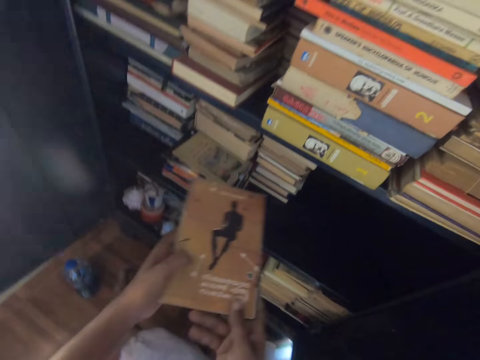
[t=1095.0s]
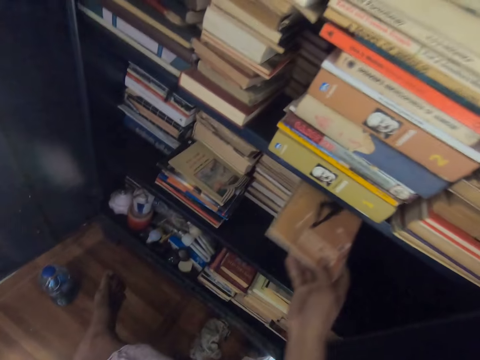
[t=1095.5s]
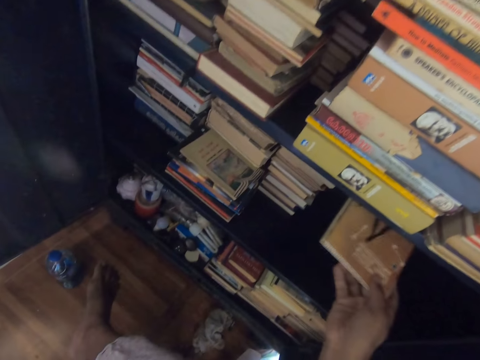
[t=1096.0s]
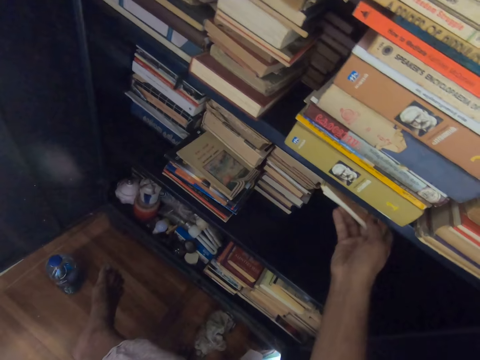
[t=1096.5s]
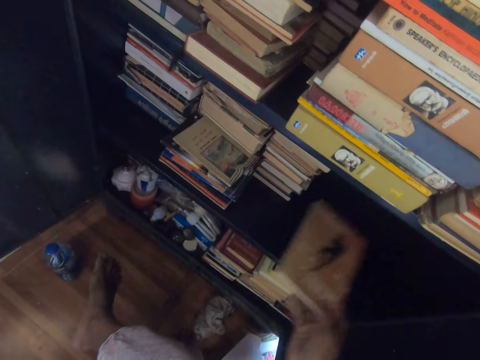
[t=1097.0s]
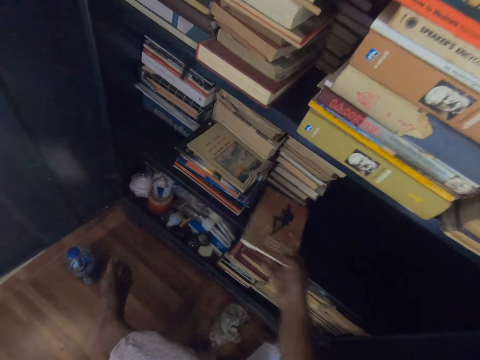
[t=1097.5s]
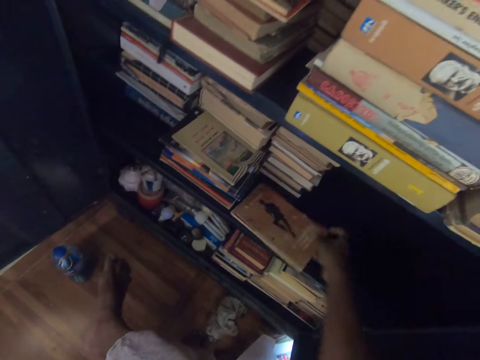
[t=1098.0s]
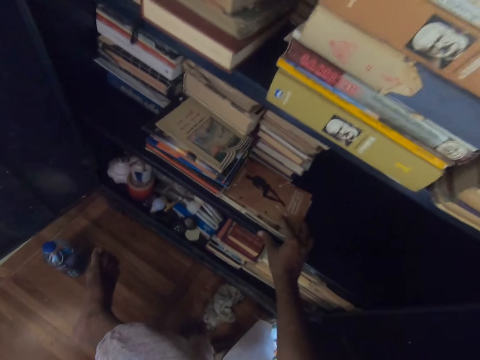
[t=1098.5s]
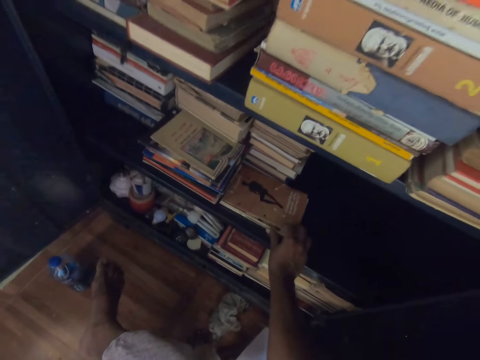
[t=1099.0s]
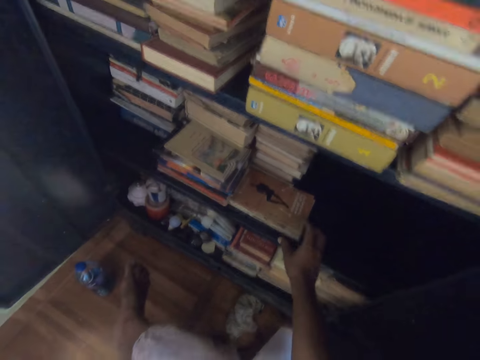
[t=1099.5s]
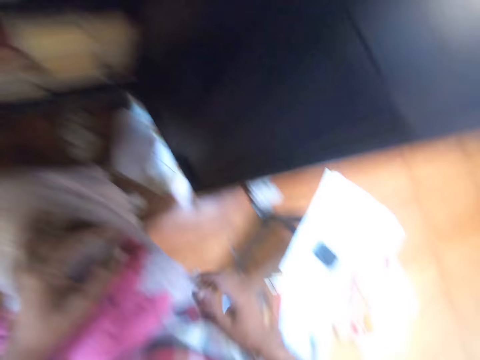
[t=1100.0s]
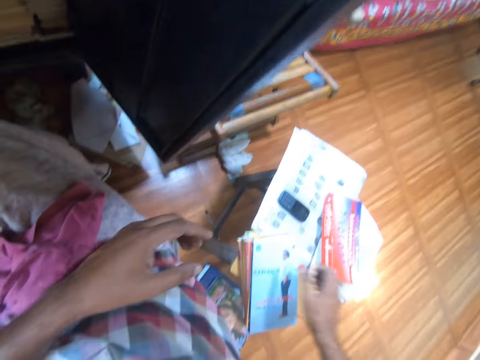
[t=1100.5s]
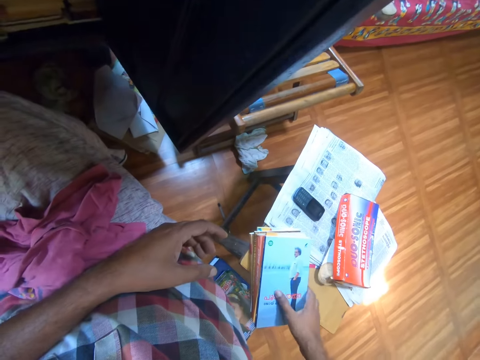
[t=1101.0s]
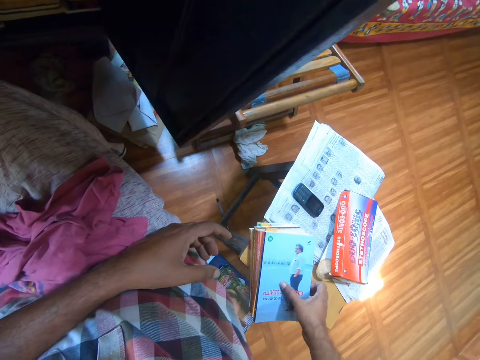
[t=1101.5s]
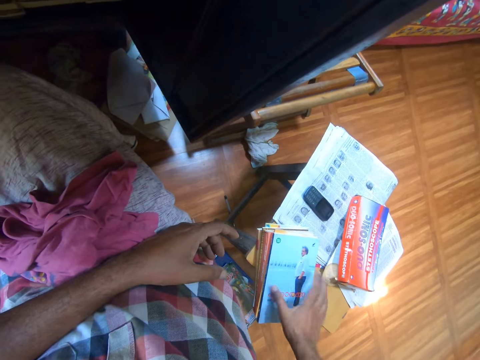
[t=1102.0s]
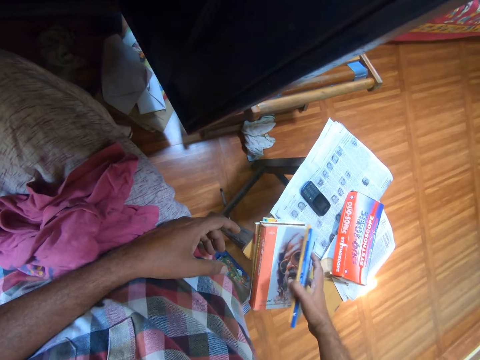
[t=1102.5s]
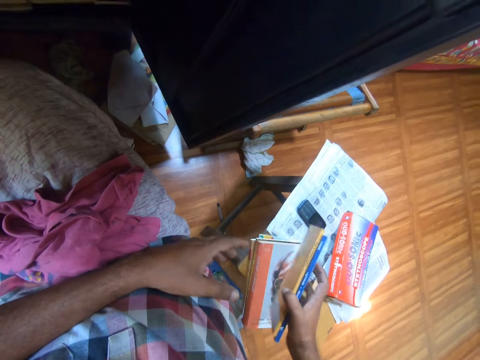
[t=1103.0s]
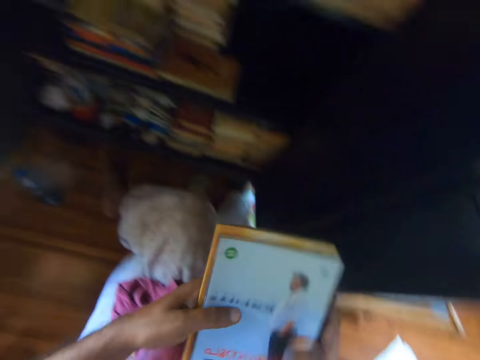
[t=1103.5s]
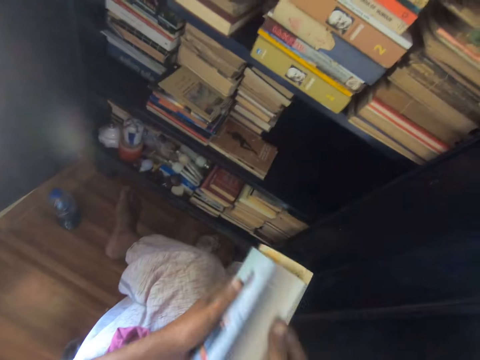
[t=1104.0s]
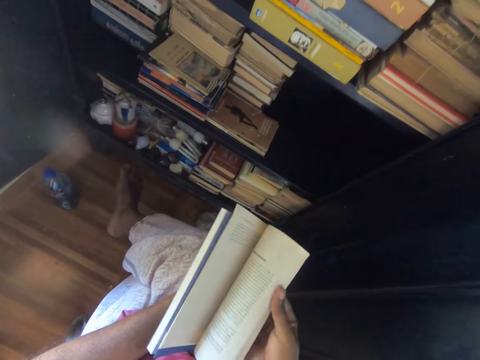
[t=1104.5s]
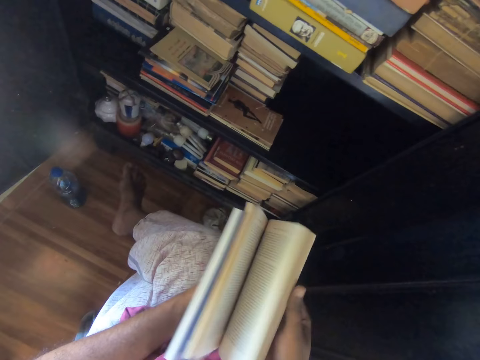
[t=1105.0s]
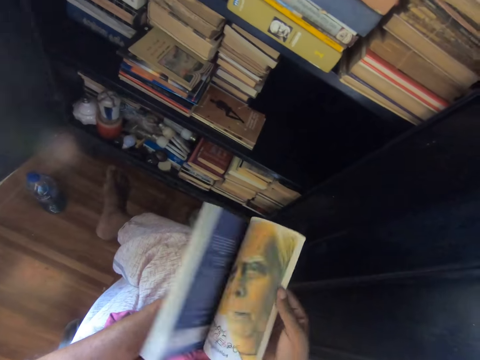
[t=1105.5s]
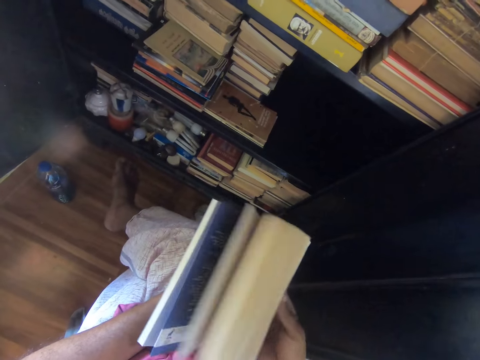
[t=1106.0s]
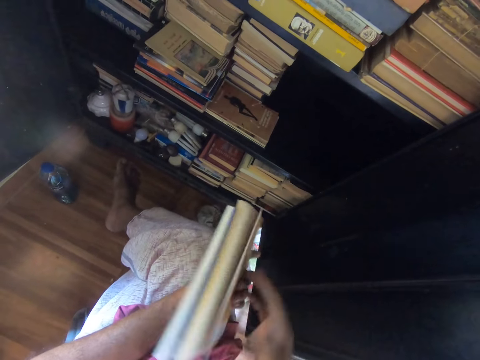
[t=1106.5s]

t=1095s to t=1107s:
The camera wearer removes the book from the shelf with his left hand. He looks at the book. He puts the book on the shelf with his right hand. He lifts the book with his right hand. He flaps the pages of the book with his right hand.

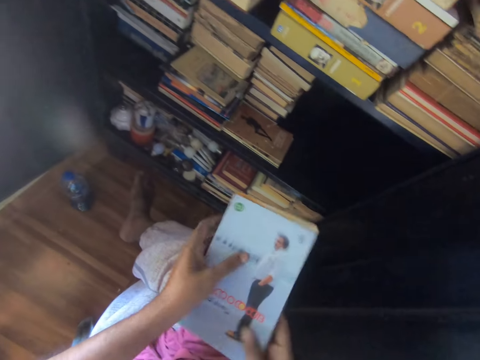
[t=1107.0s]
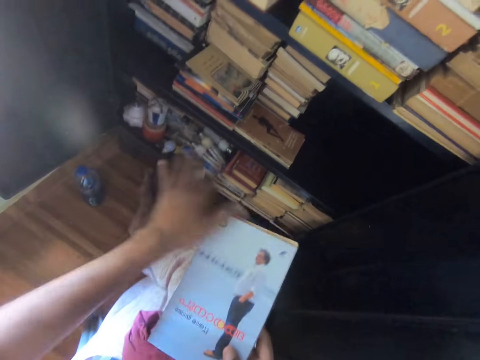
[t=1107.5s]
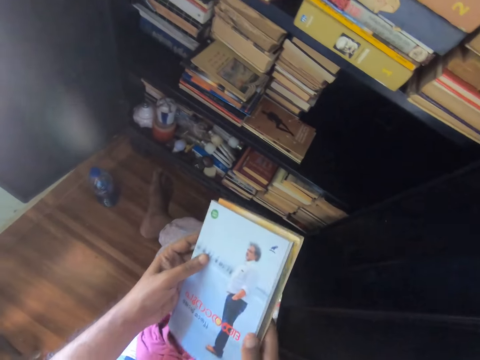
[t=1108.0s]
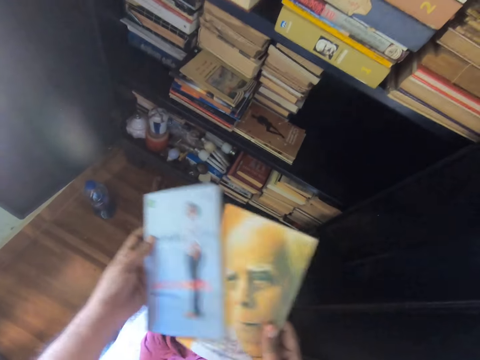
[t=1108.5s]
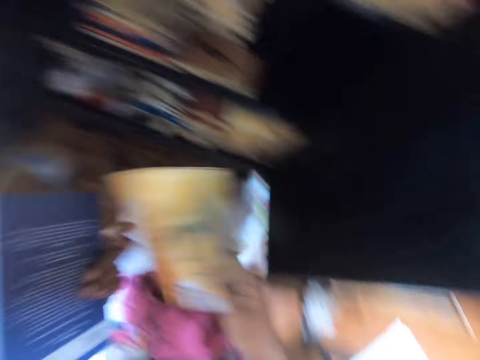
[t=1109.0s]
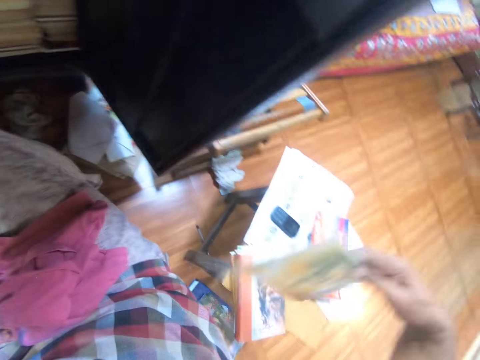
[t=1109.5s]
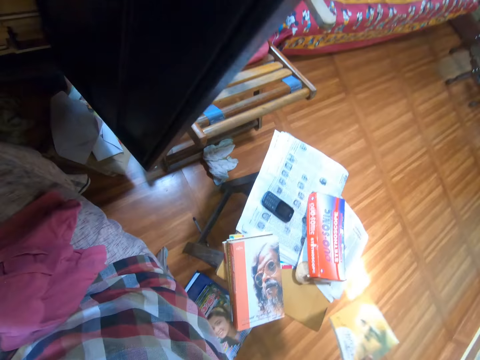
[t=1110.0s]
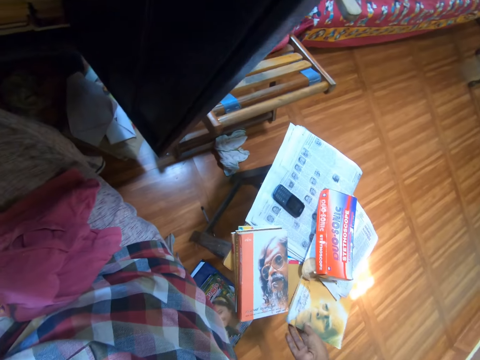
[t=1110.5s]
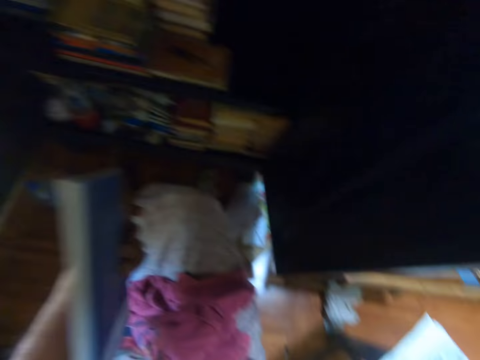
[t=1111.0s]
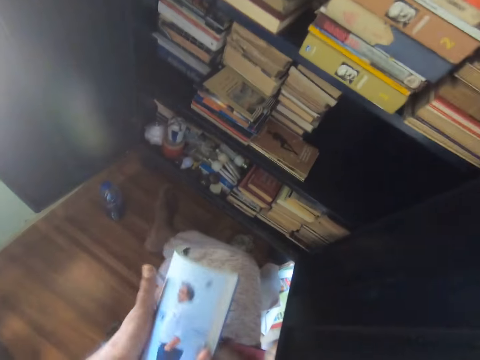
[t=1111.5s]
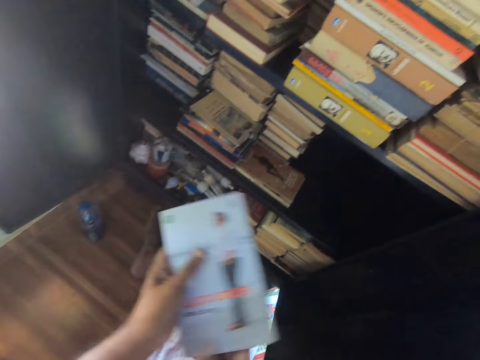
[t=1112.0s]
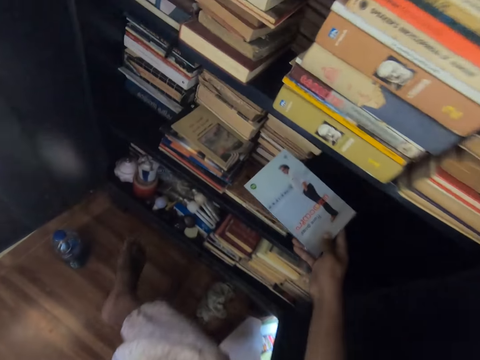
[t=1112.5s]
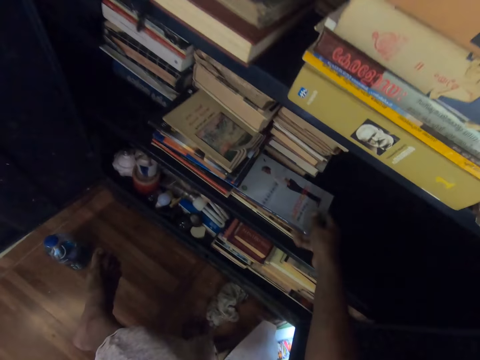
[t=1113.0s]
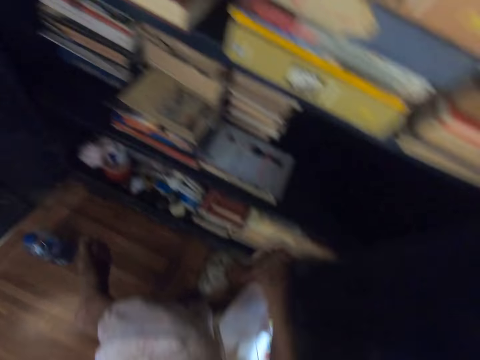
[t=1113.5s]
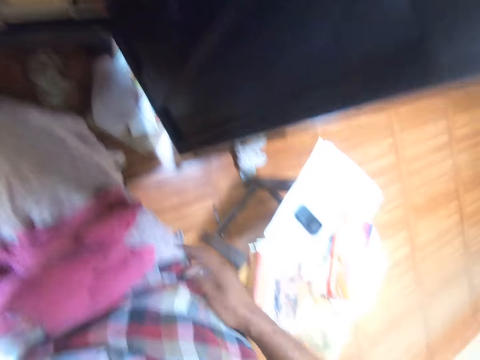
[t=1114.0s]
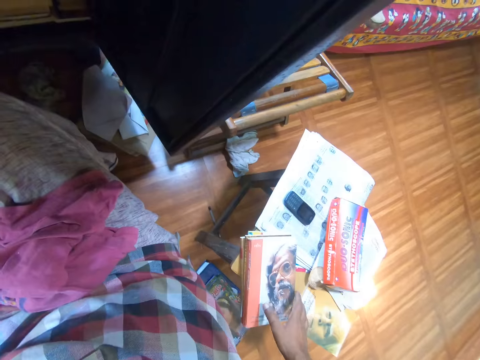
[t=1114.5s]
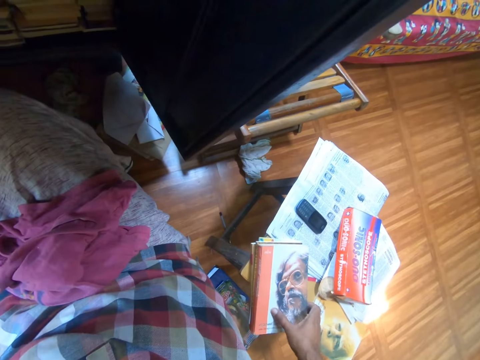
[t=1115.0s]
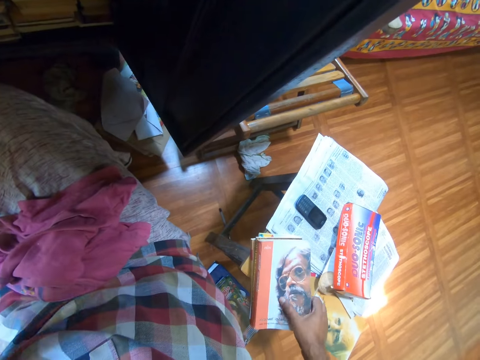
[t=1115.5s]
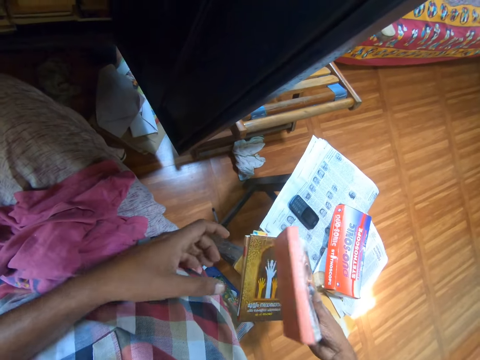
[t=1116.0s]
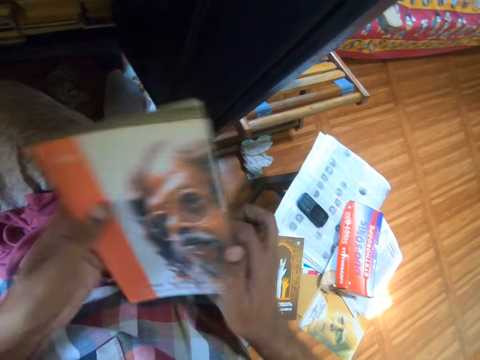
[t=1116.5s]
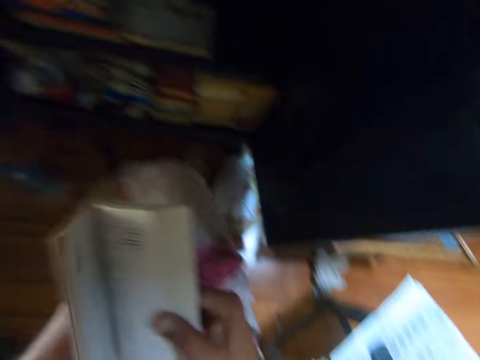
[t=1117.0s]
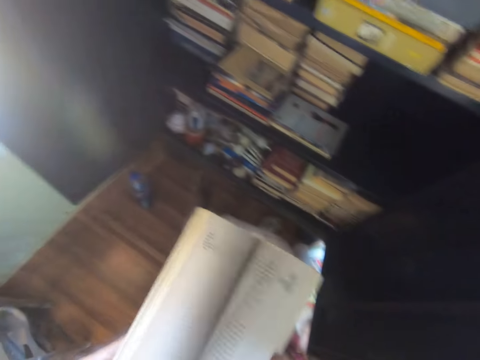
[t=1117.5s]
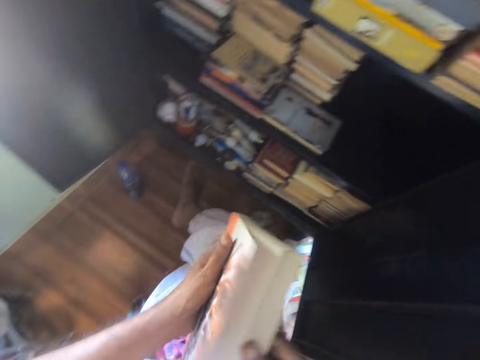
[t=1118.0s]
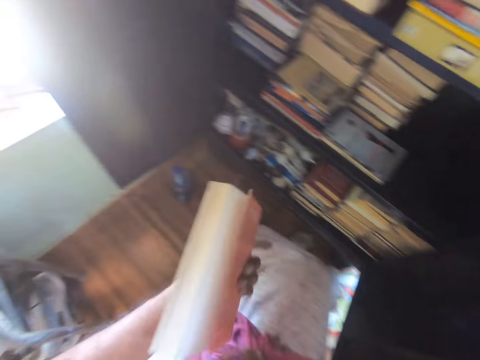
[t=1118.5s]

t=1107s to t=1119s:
The camera wearer wipes the page of the book with his left hand. He looks at the books. He puts down the book with his right hand. He flaps the pages of the book with his right hand. He puts the book on the shelf with his right hand. He wipes his right hand on the cloth. He lifts the book with his right hand. He flaps the pages of the book with his right hand.

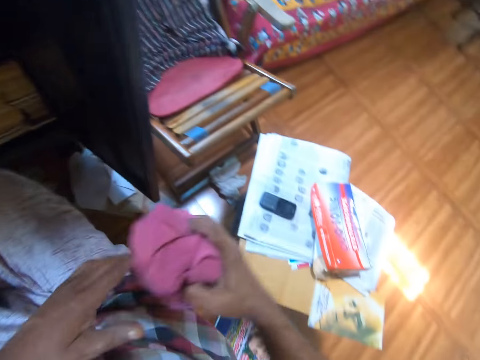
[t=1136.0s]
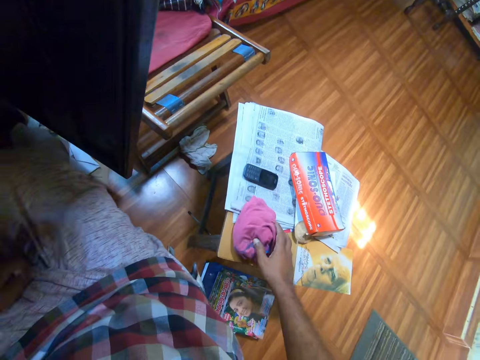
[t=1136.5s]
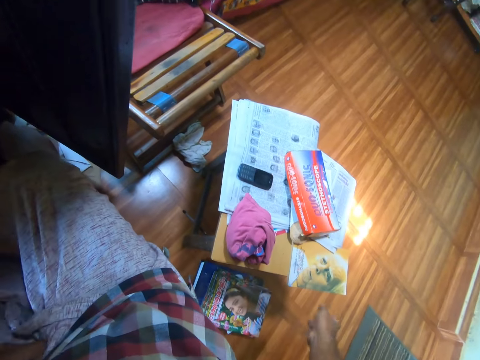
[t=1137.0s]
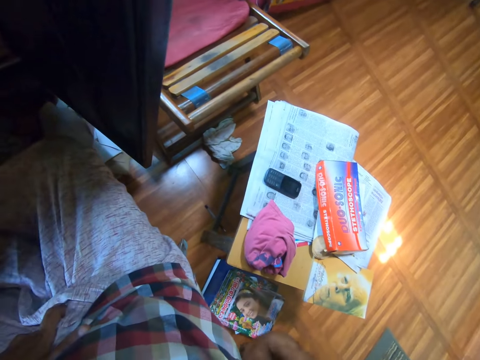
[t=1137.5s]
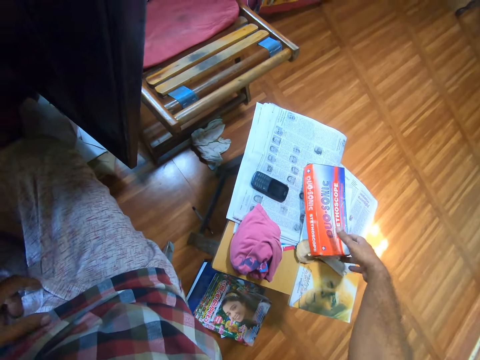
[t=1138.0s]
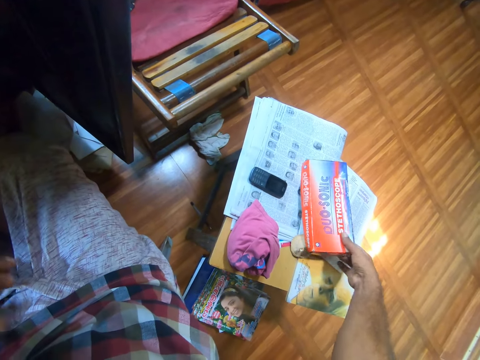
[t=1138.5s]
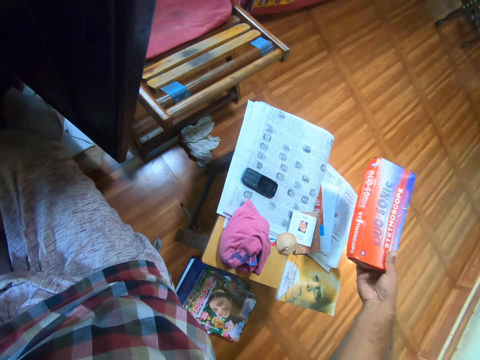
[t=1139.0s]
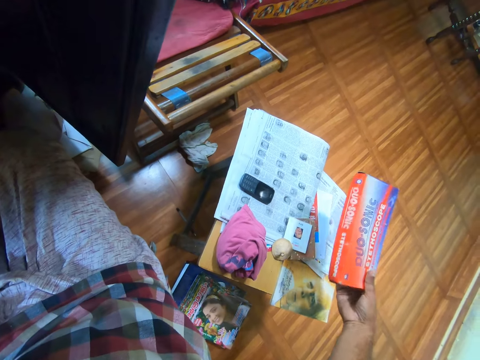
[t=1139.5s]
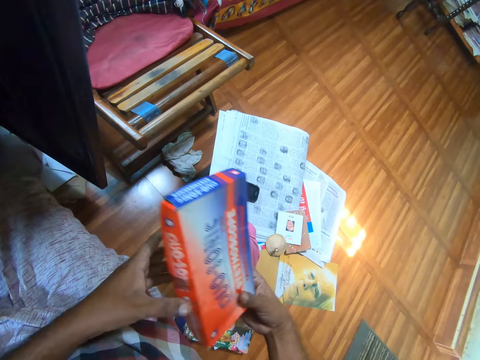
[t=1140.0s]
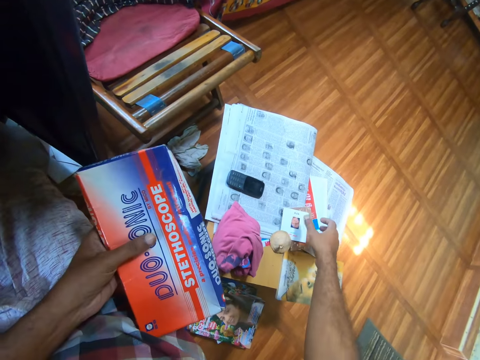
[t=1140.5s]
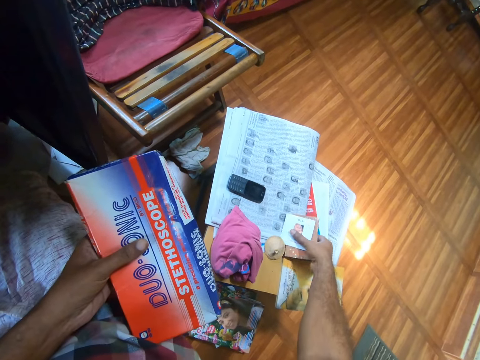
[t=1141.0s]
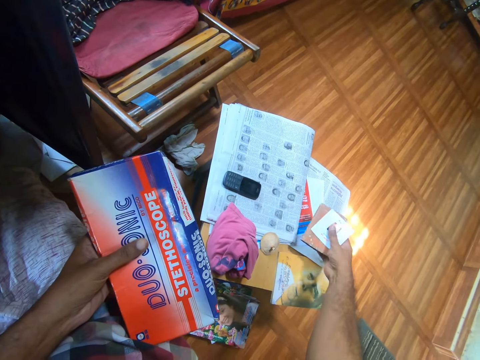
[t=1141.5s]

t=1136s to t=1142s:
The camera wearer puts down the cloth with his right hand. He wipes his right hand on the cloth. He lifts the box of stethoscope with his right hand. He holds the box with his left hand. He picks up the pictures.
